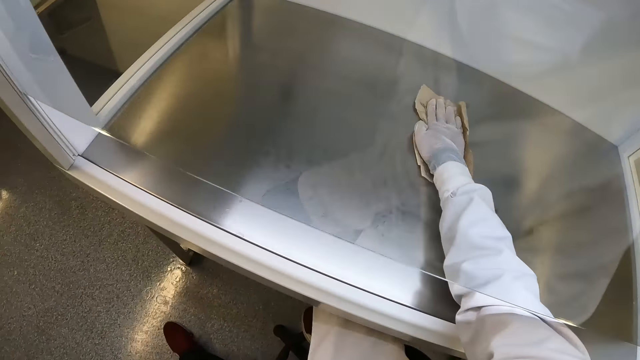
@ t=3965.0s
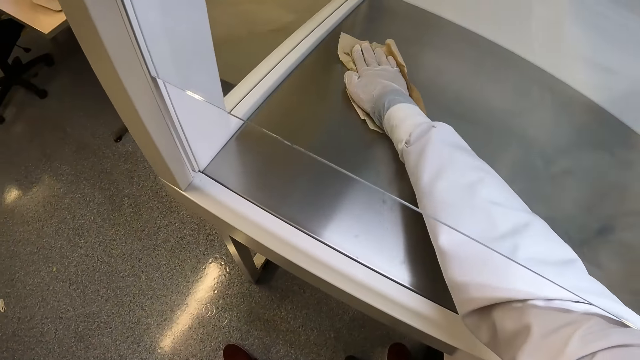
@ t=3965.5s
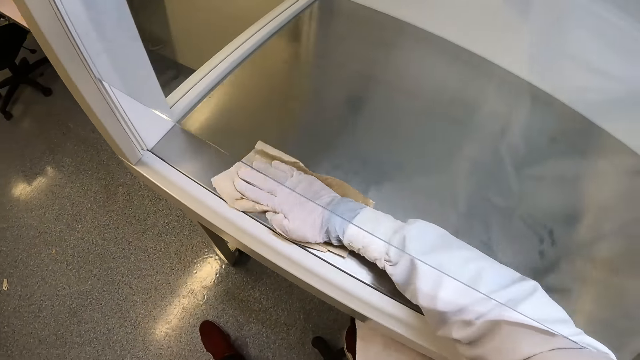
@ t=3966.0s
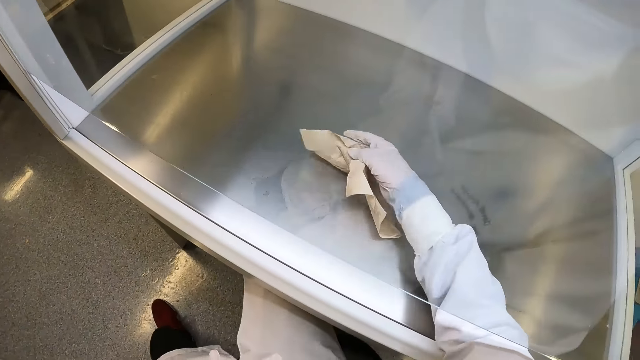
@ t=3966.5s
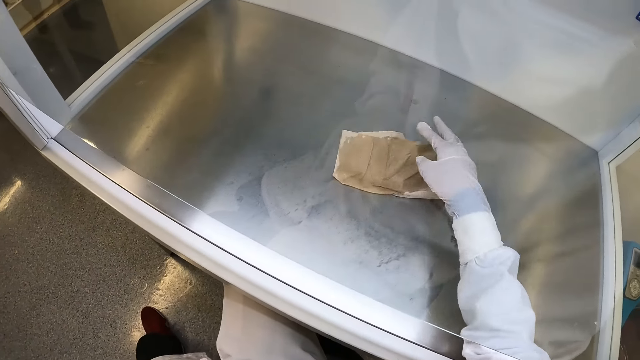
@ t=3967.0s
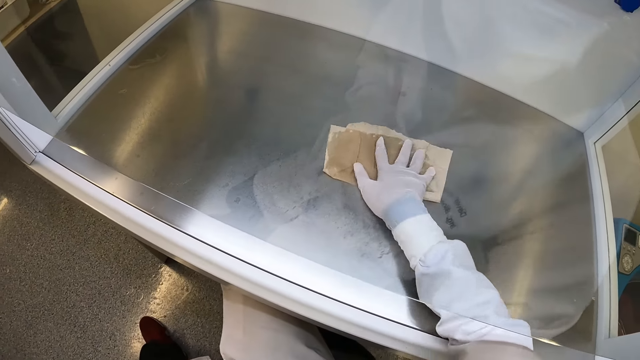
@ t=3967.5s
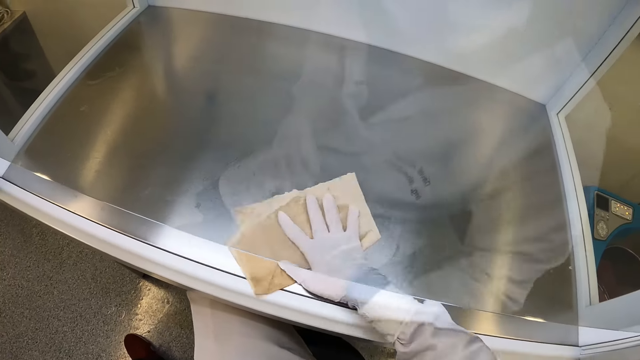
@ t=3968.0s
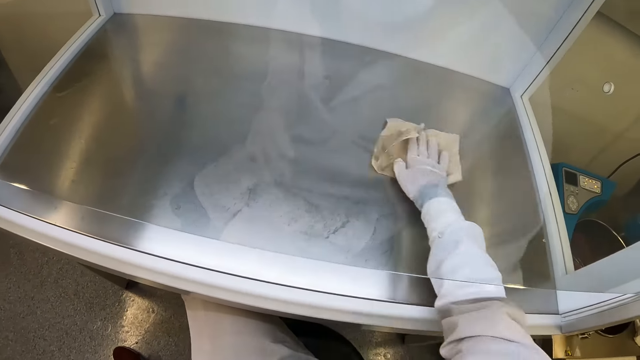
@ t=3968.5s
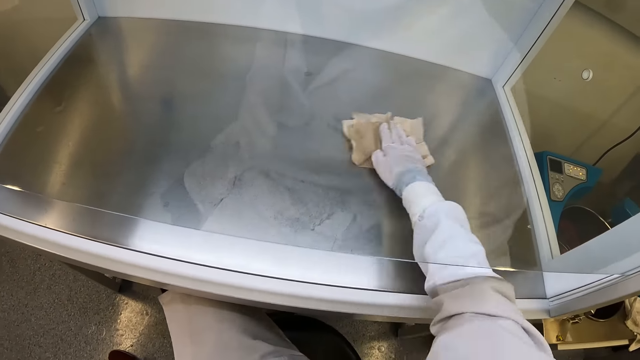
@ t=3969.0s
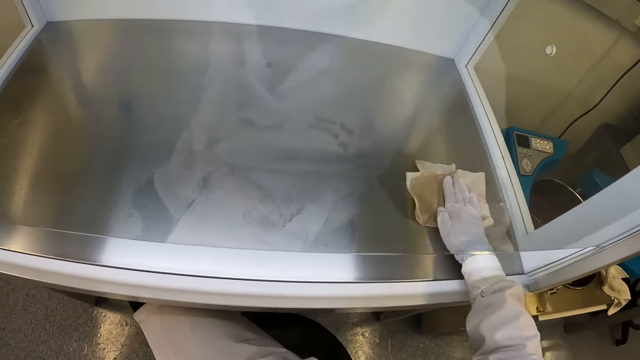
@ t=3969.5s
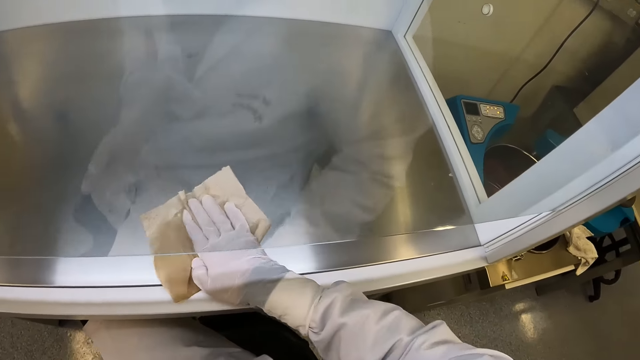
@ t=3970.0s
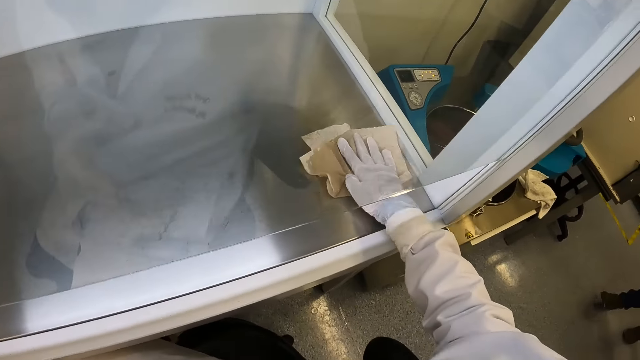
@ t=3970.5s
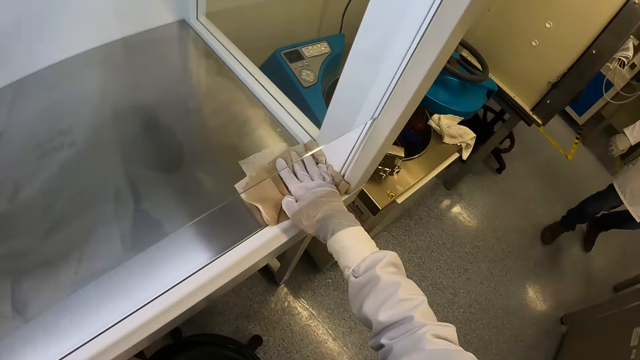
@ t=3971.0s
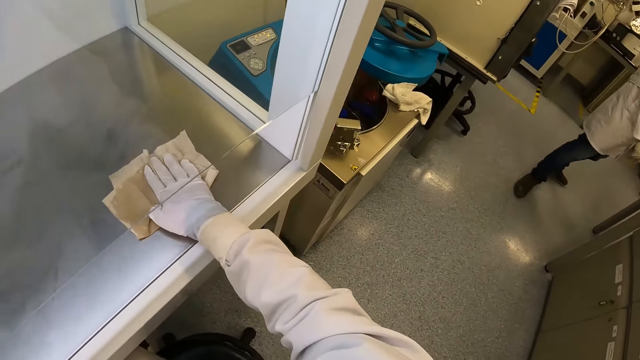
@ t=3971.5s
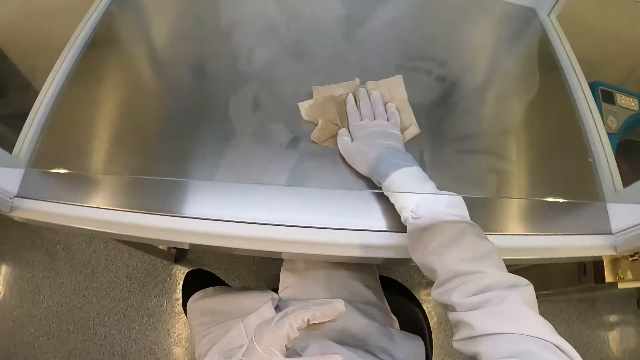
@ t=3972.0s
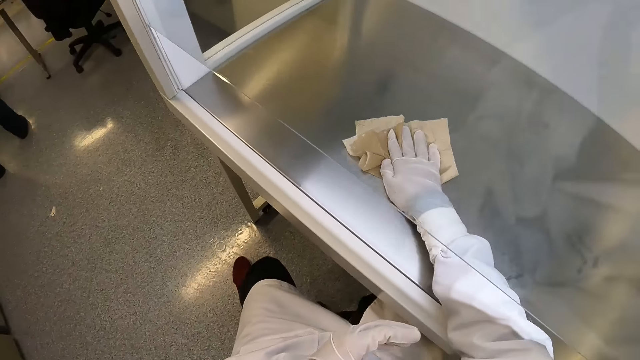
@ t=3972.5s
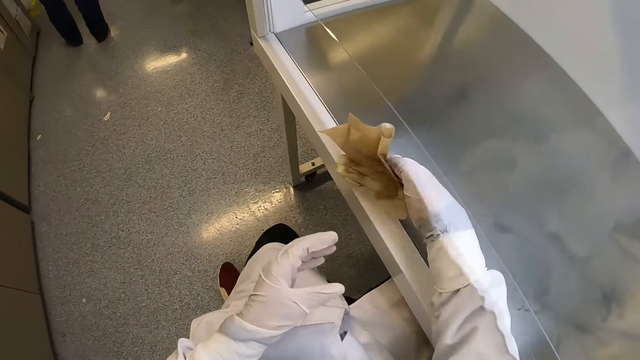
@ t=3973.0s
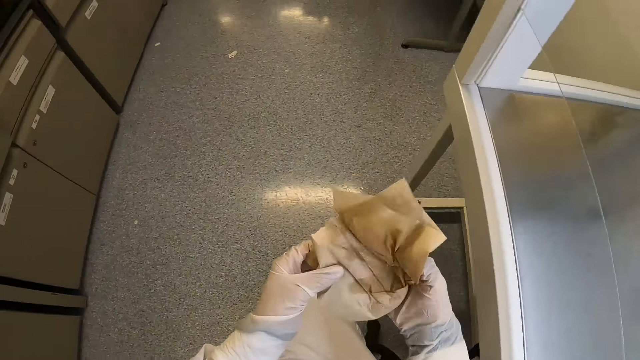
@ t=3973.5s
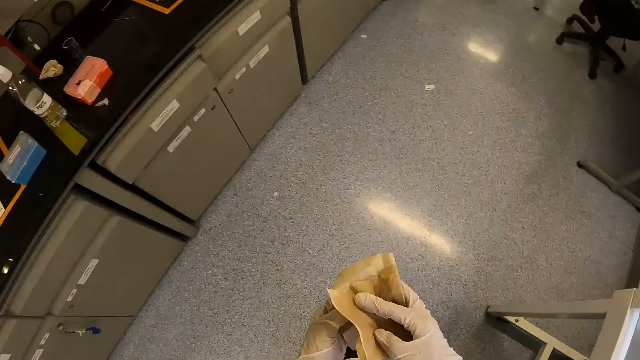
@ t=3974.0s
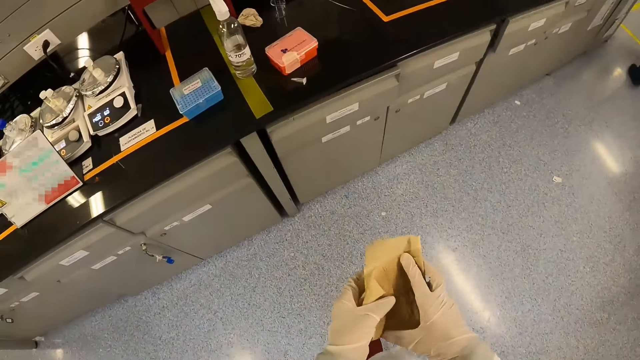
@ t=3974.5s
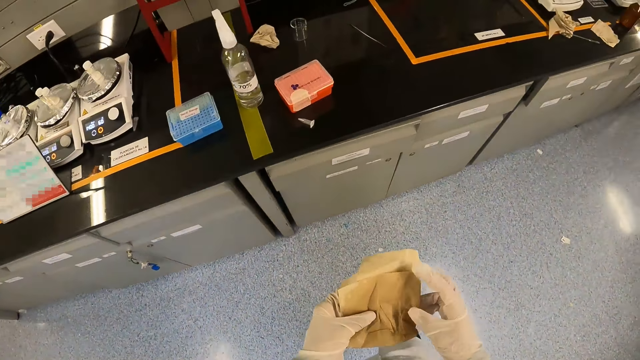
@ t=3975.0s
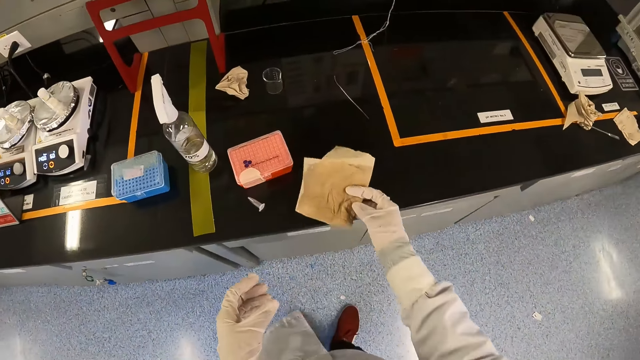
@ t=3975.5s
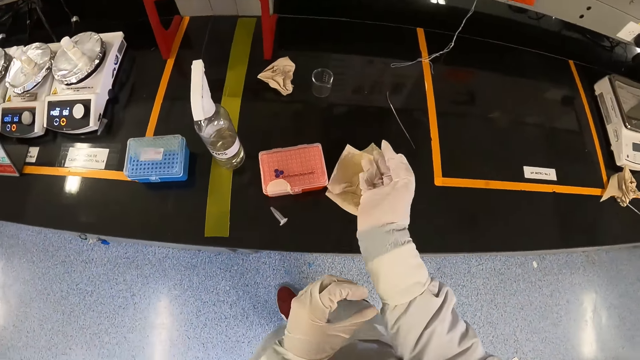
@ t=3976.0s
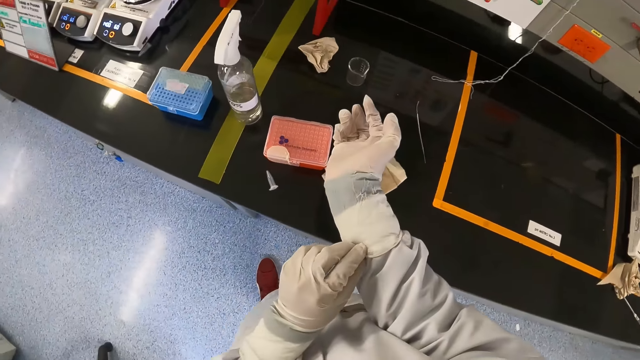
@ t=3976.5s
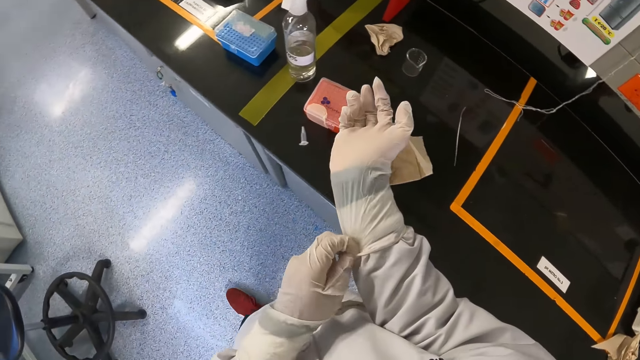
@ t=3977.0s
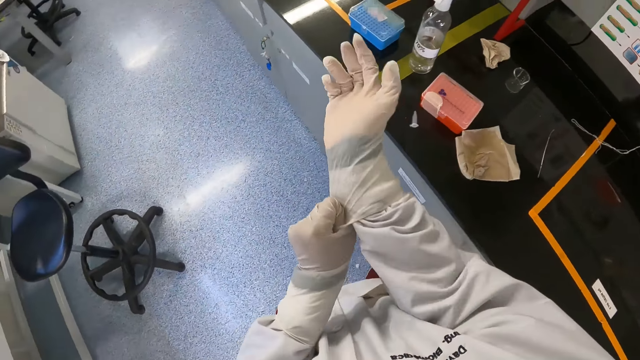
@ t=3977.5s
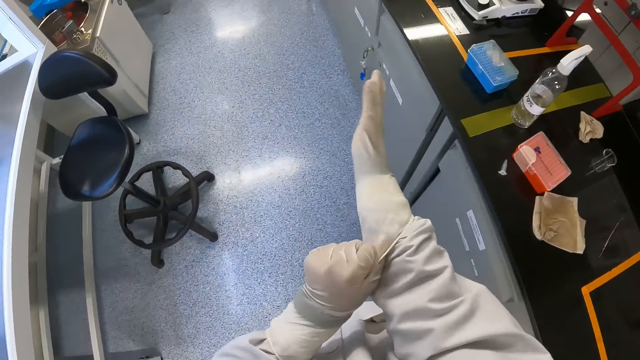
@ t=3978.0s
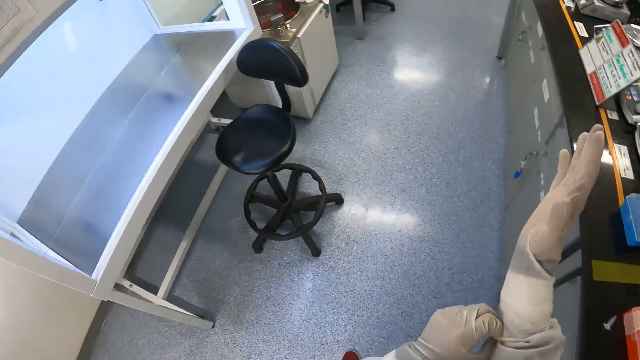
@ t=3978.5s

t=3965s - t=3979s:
The camera wearer drops something. She wipes the surface of the machine. She folds something. She walks towards the work top. She drops the paper on the countertop with her right hand. She pulls the gloves. She adjusts the glove on her right hand with her left hand.

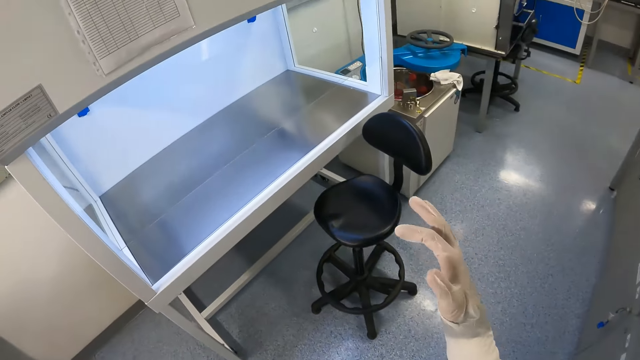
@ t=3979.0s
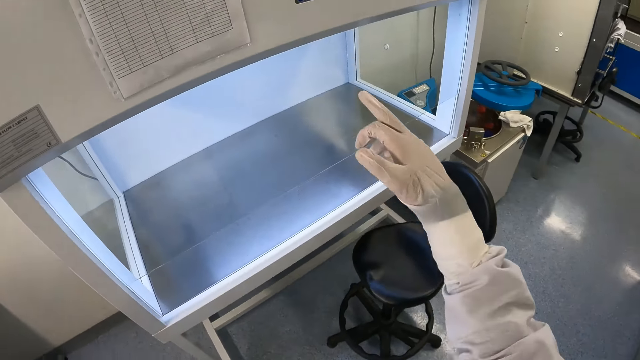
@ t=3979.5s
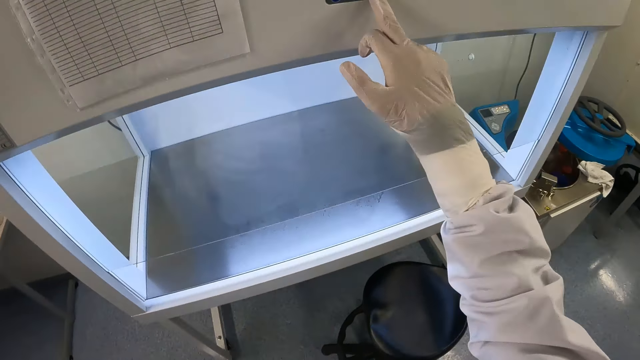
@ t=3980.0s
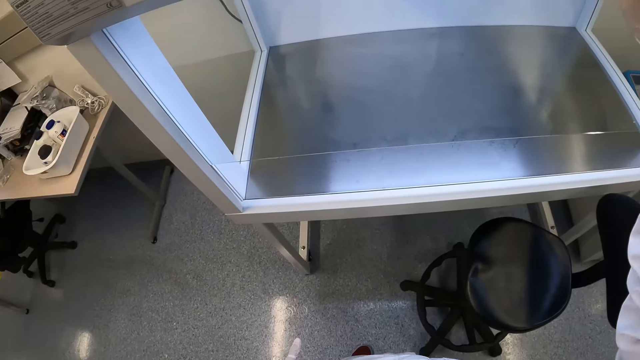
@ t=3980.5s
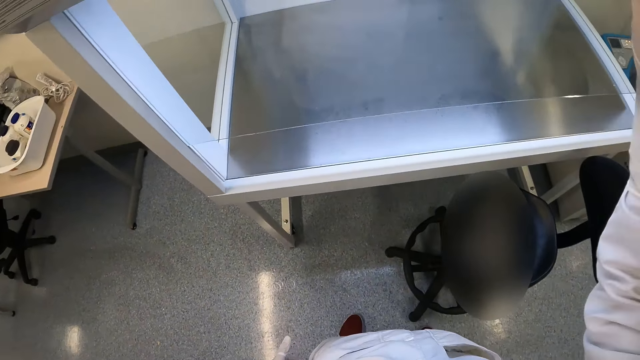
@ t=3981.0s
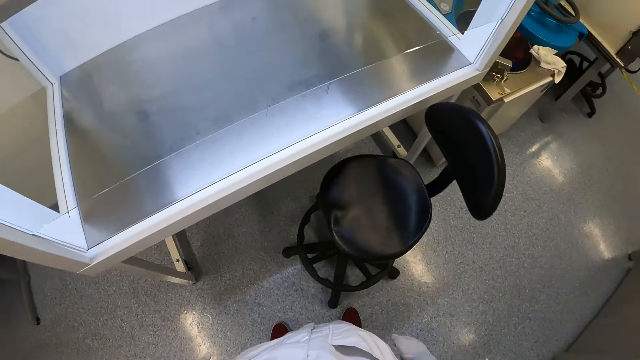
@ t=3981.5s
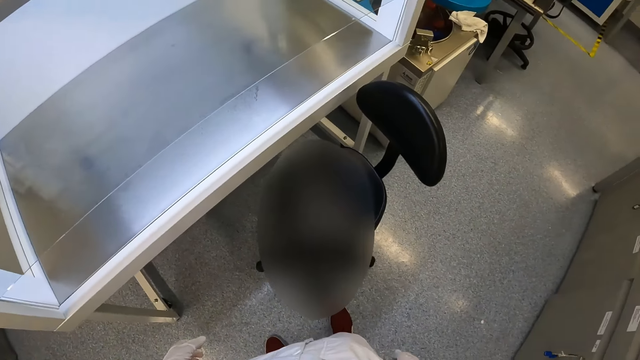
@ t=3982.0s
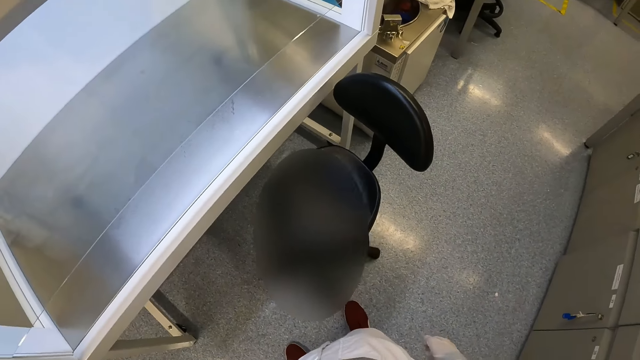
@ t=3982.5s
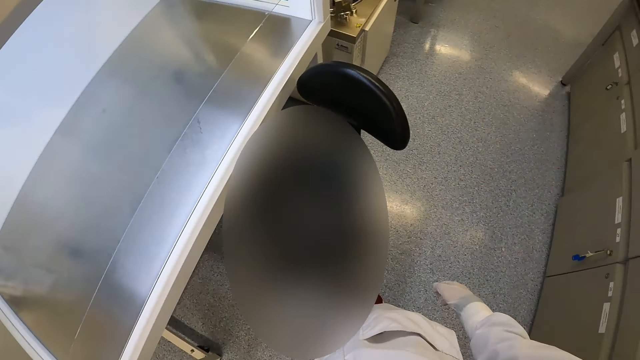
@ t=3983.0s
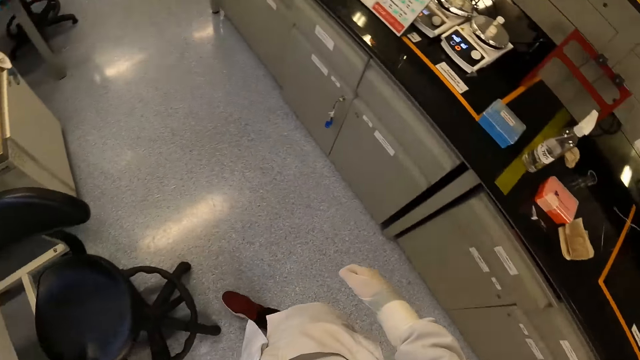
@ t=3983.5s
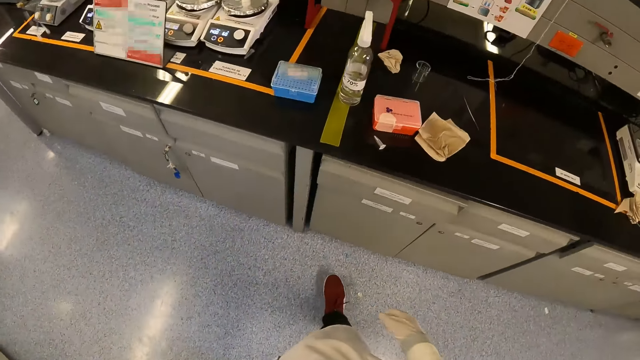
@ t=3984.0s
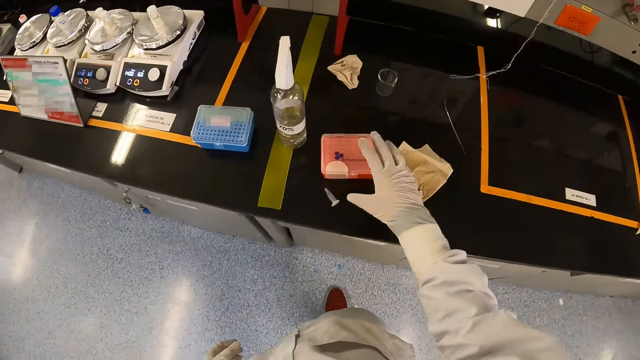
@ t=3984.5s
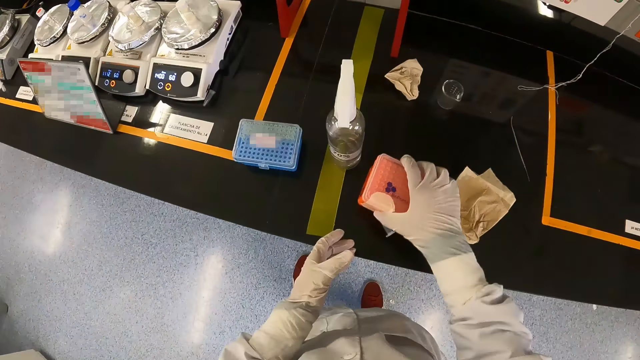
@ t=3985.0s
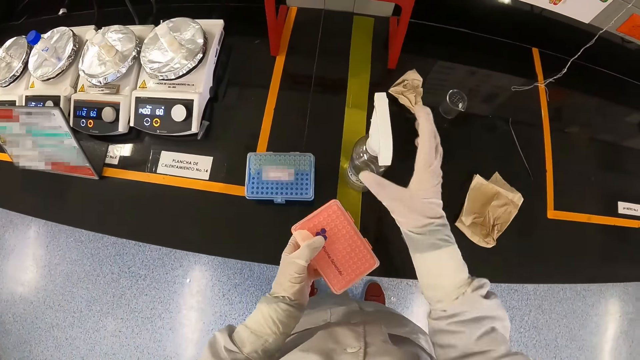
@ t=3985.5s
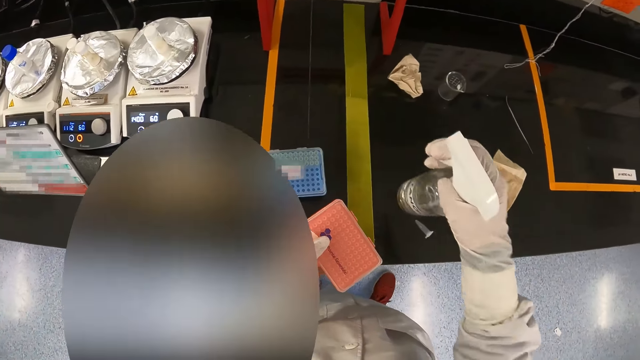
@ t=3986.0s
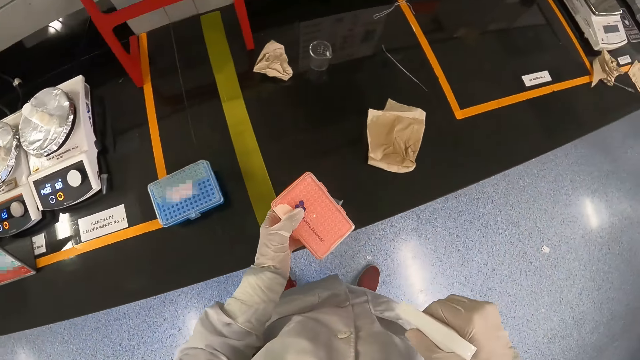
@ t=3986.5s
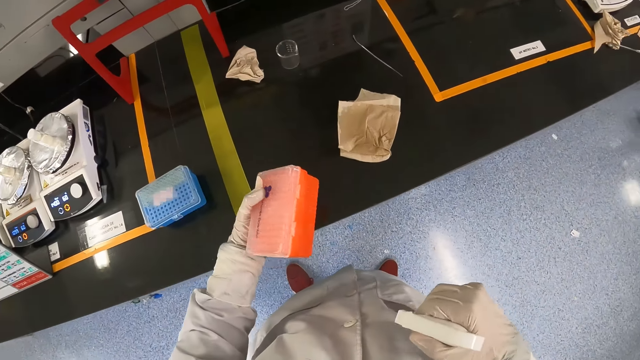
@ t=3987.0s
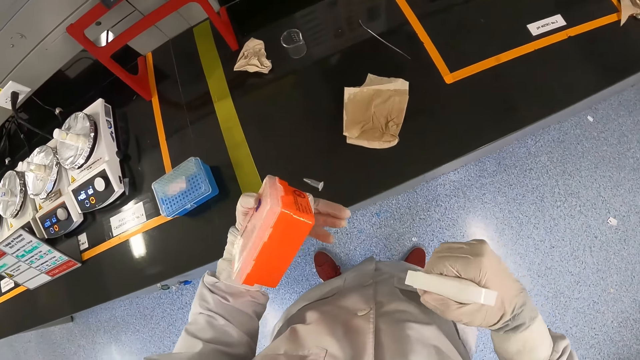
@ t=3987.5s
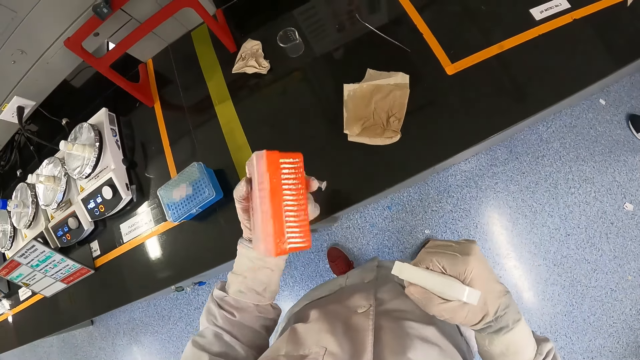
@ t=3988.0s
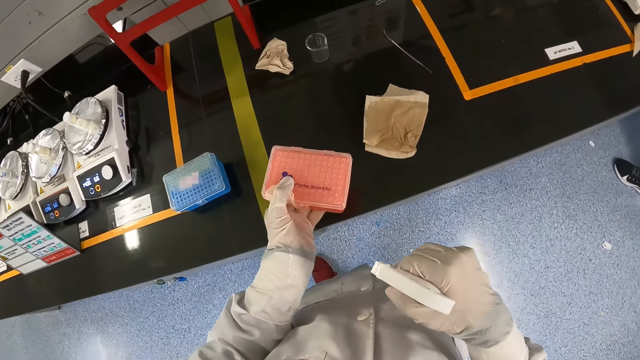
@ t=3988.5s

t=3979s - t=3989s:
The camera wearer moves towards the machine. She operates the test chamber with her right hand. She looks around. She turns towards the work top. She carries the test tube plate or container from the countertop with her right hand. She drops the container on the left hand. She carries the bottle from the table with her right hand. She sprays liquid on the test tube plate.
